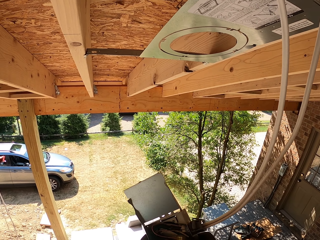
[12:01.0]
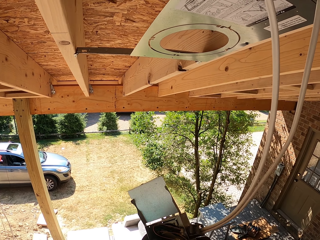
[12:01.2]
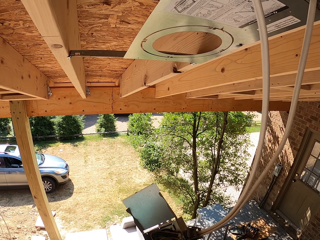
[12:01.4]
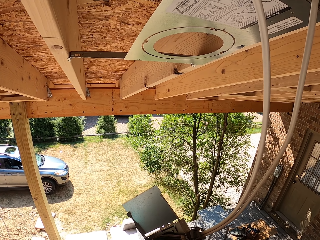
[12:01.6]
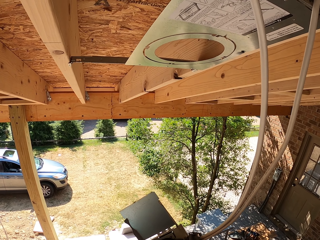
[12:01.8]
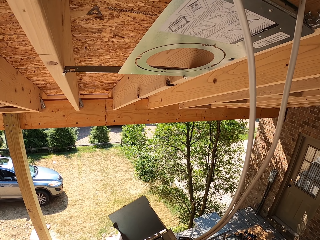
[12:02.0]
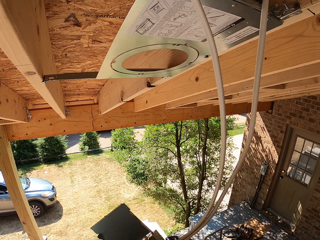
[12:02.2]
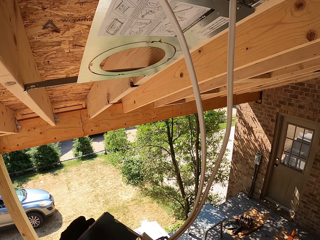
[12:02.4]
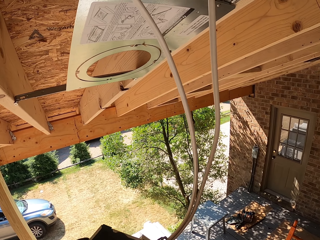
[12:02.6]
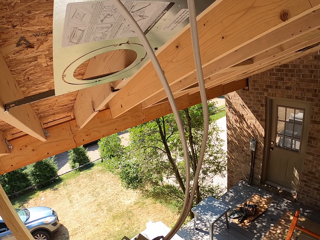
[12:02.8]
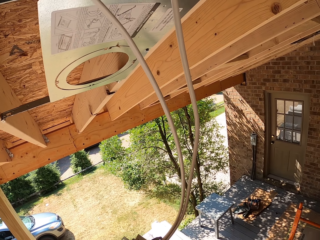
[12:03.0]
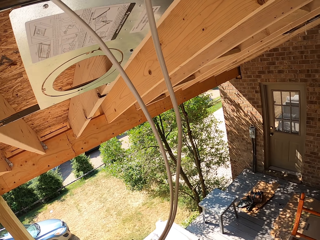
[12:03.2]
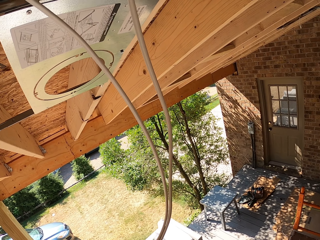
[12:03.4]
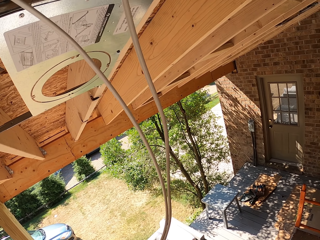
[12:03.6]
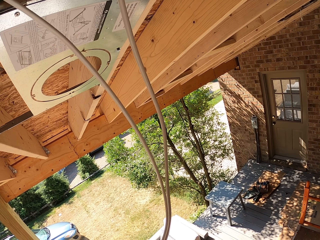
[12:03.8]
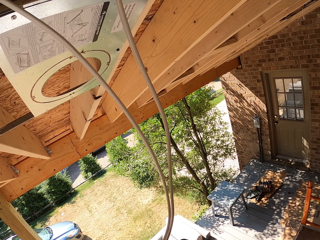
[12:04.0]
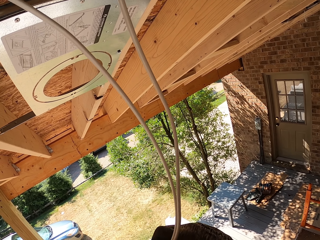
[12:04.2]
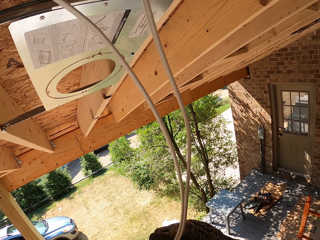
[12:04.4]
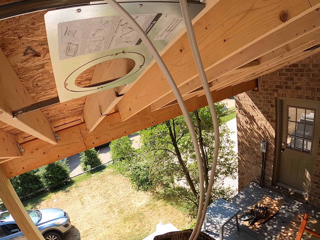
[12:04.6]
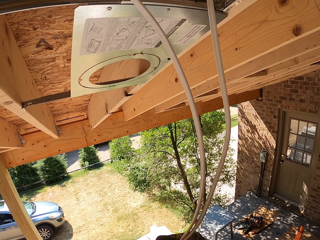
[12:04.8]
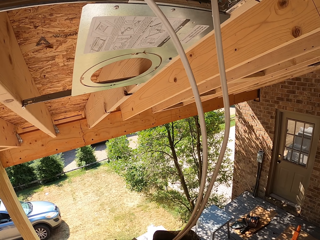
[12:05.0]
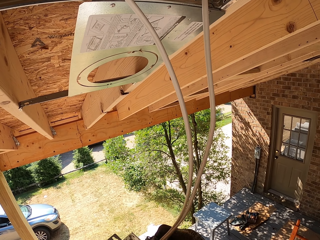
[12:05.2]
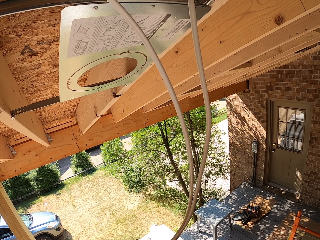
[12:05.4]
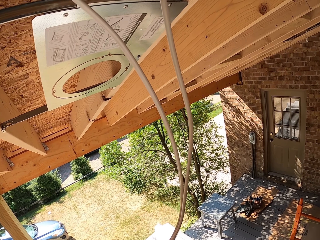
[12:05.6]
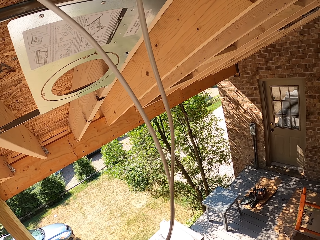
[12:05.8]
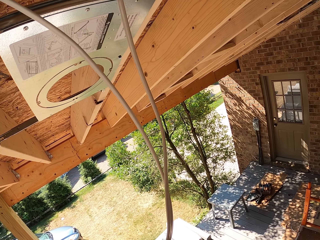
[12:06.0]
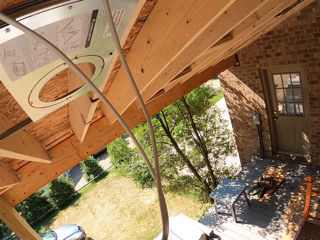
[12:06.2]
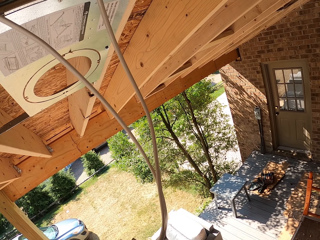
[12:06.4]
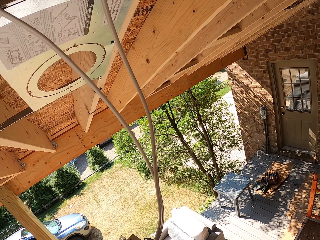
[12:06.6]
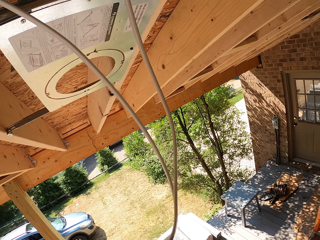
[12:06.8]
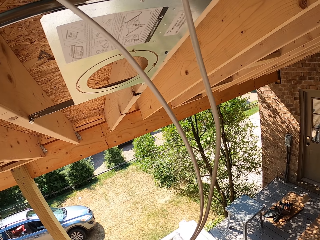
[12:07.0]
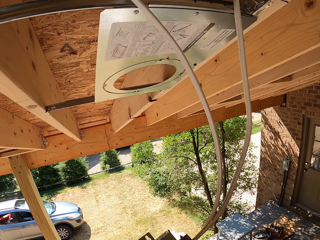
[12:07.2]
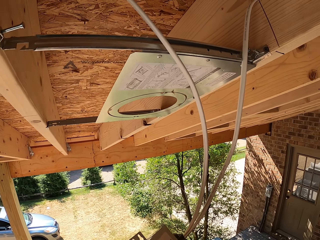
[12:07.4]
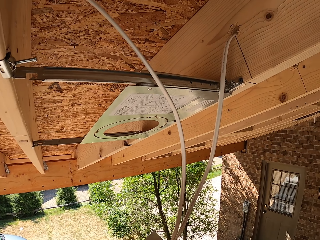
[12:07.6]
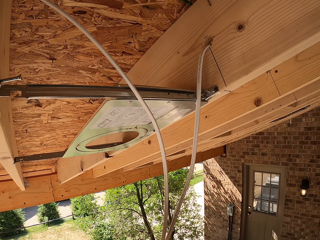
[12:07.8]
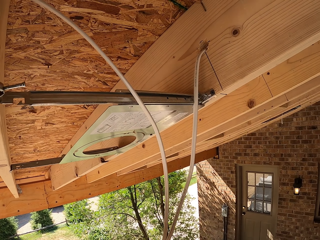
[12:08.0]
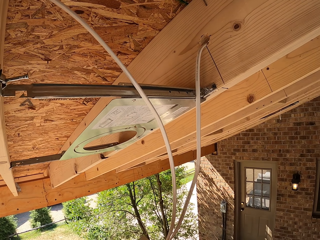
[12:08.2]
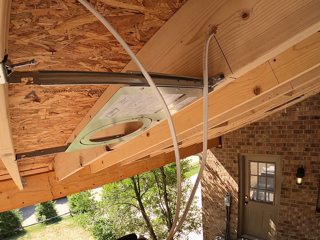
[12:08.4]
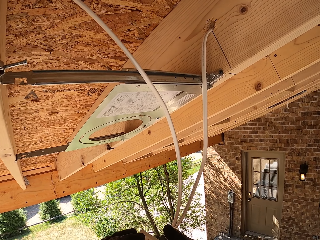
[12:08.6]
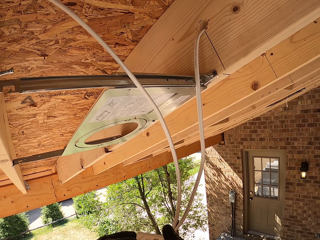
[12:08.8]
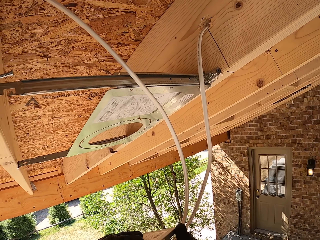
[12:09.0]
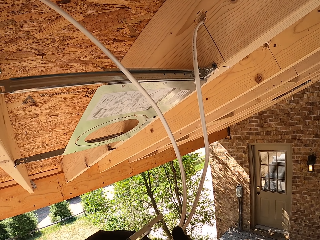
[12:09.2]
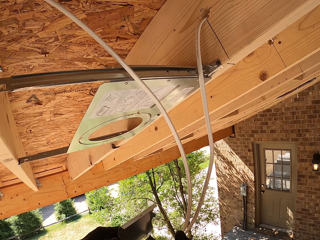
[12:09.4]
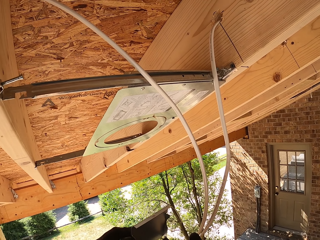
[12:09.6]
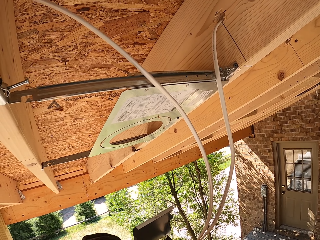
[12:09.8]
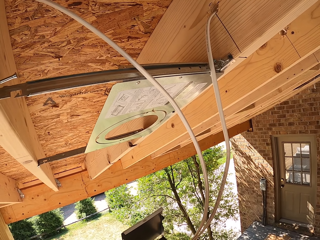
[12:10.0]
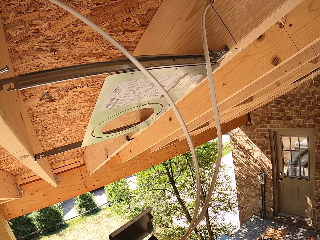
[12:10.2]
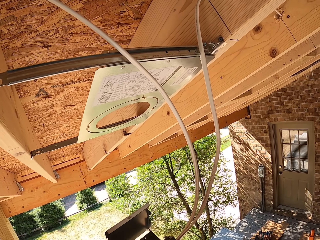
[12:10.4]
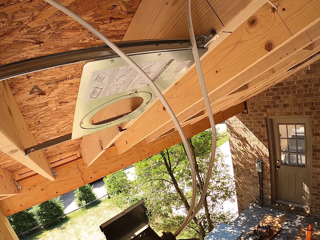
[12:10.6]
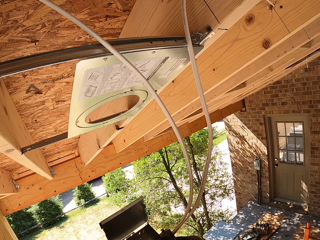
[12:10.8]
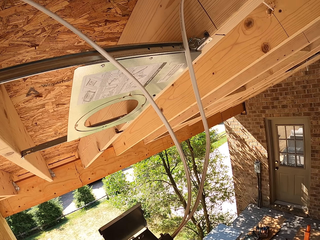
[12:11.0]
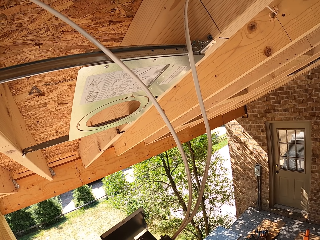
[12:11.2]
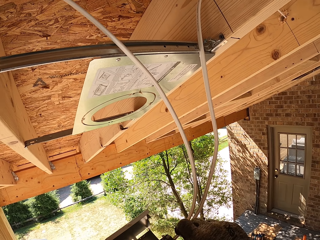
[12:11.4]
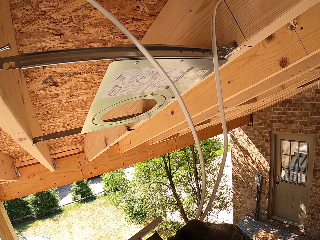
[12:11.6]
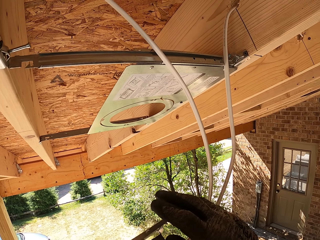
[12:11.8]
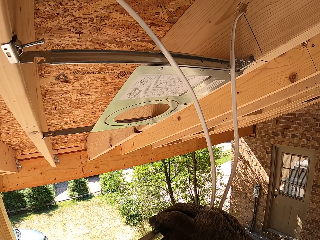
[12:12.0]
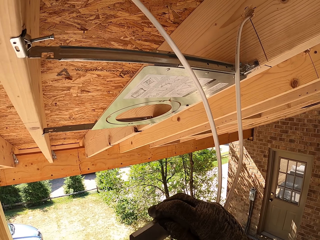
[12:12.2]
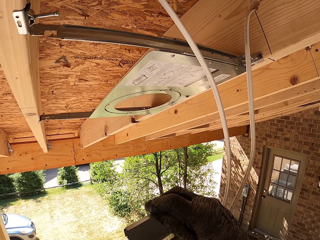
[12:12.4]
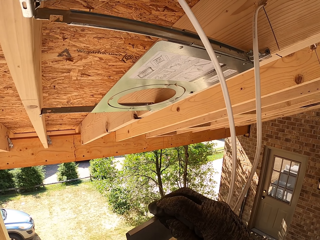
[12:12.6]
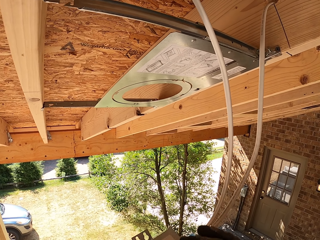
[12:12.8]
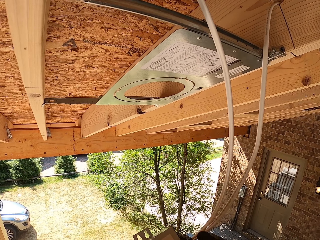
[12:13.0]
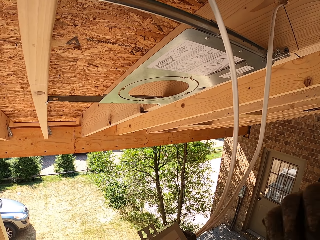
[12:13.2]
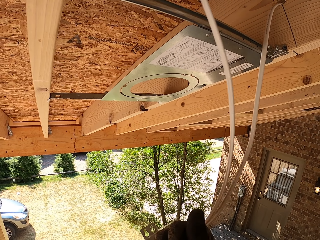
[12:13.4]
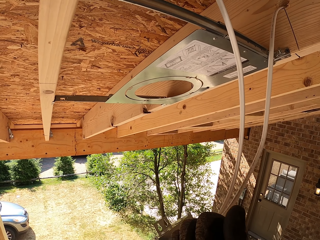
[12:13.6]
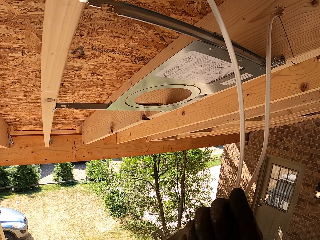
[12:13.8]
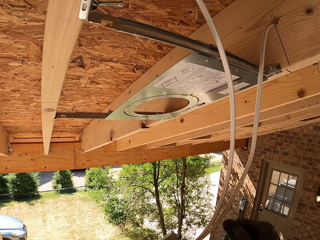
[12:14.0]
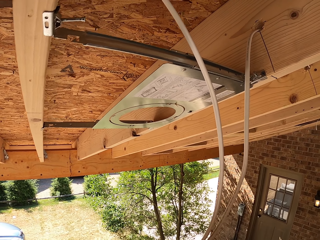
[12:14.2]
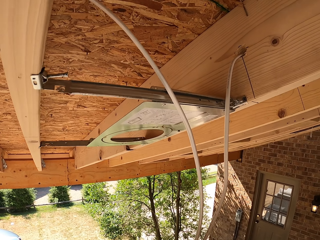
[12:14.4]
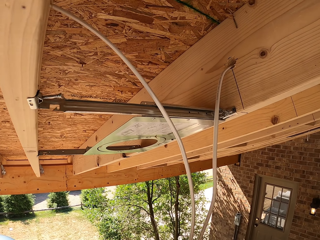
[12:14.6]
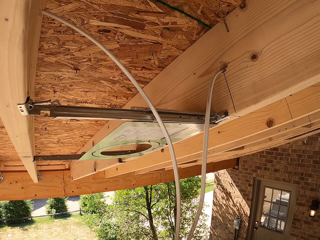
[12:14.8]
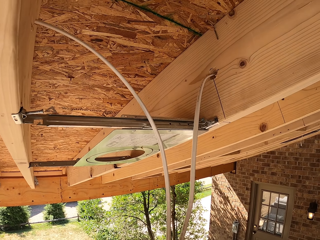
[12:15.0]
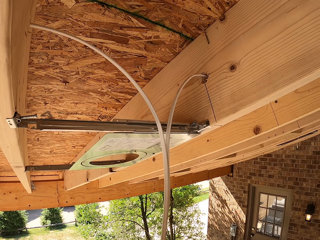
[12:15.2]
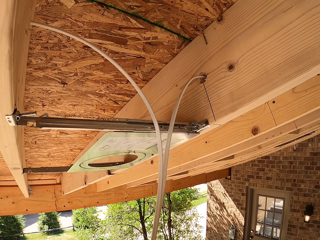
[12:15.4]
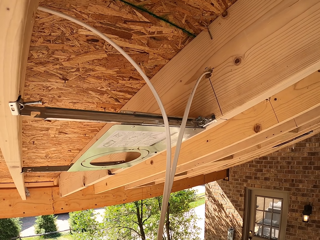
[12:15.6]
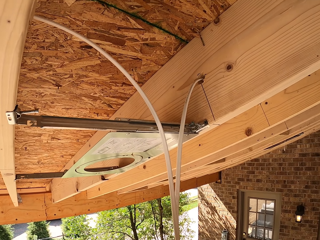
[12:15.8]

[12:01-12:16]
The camera wearer adjusts wires inside the LED panel light adapter. They open the LED panel light adapter cover. They adjust wires inside the LED panel light adapter. They shut the LED panel light adapter cover. They hit the LED panel light adapter cover.

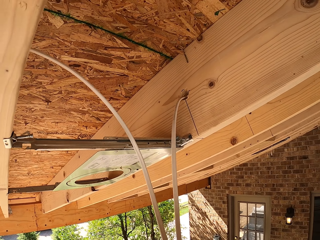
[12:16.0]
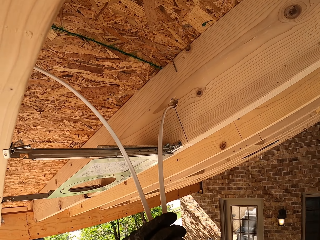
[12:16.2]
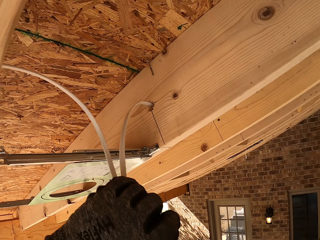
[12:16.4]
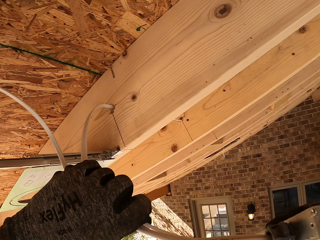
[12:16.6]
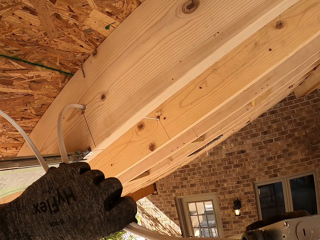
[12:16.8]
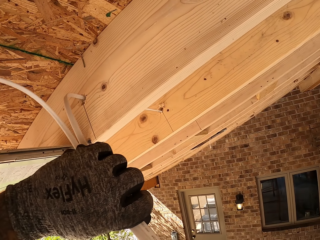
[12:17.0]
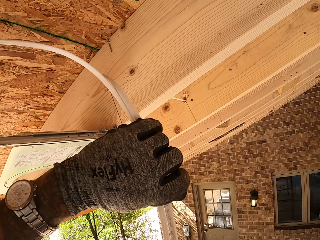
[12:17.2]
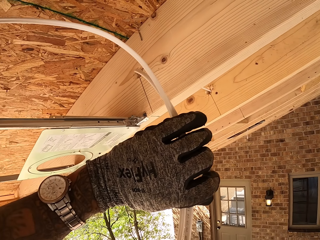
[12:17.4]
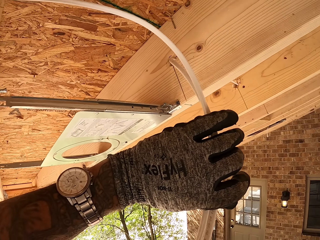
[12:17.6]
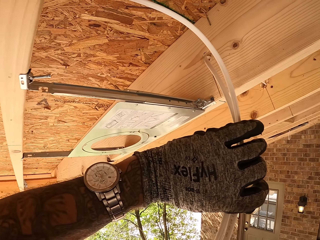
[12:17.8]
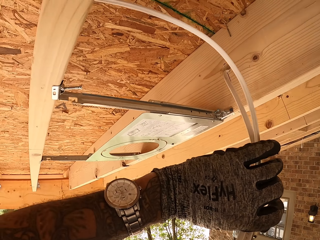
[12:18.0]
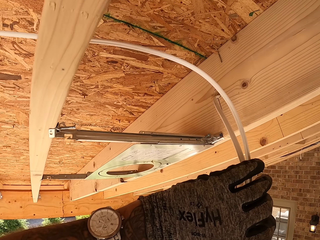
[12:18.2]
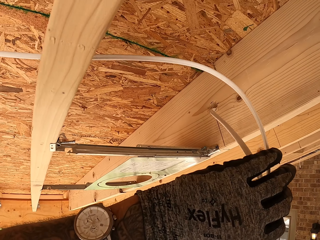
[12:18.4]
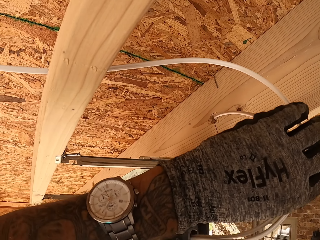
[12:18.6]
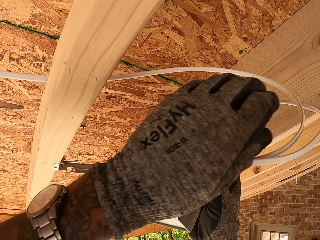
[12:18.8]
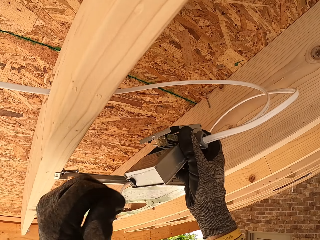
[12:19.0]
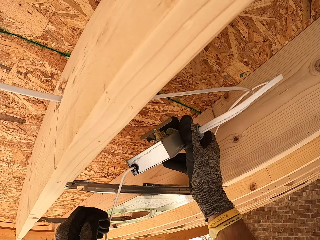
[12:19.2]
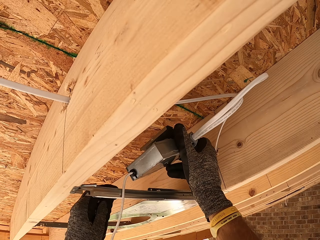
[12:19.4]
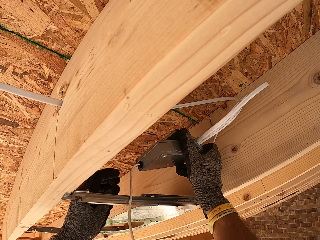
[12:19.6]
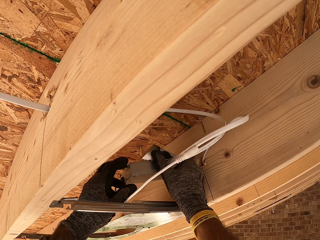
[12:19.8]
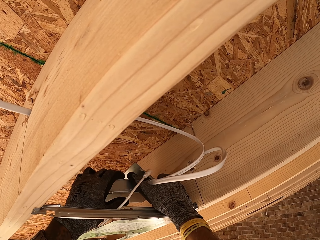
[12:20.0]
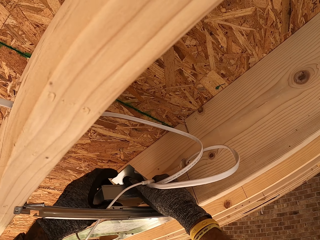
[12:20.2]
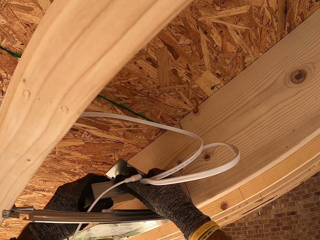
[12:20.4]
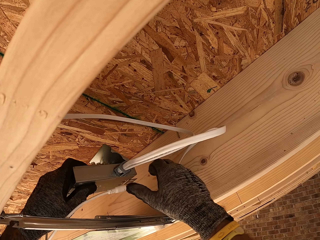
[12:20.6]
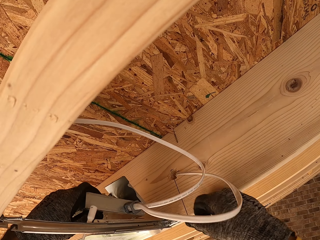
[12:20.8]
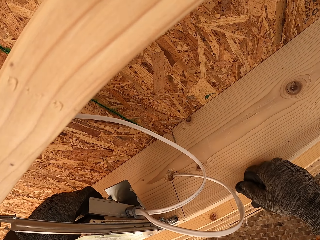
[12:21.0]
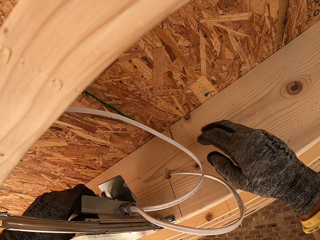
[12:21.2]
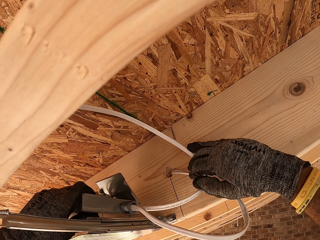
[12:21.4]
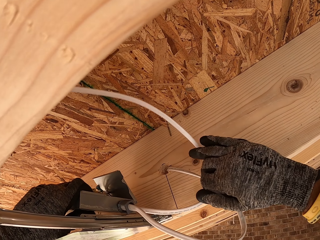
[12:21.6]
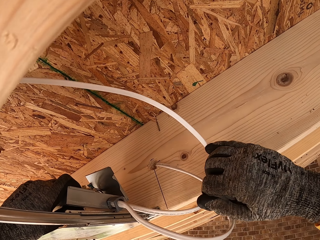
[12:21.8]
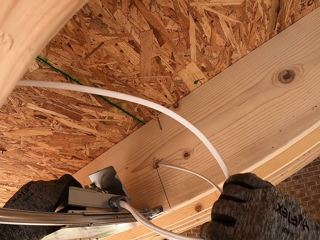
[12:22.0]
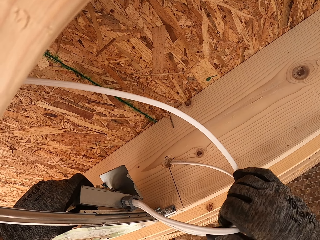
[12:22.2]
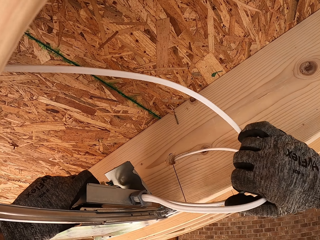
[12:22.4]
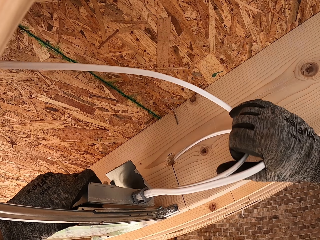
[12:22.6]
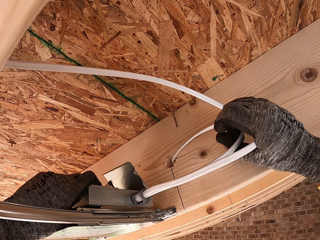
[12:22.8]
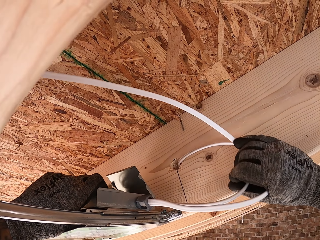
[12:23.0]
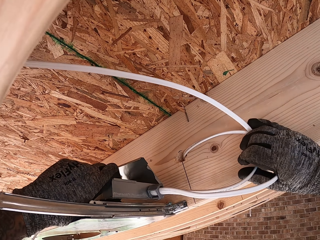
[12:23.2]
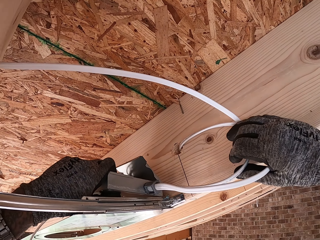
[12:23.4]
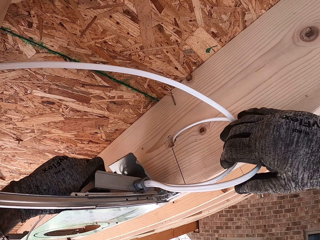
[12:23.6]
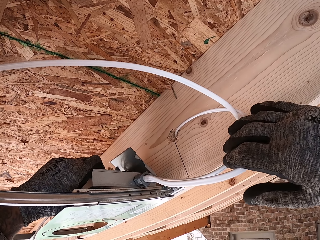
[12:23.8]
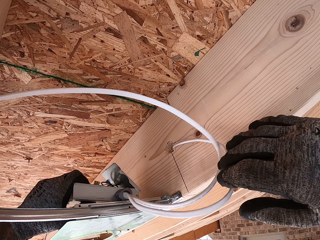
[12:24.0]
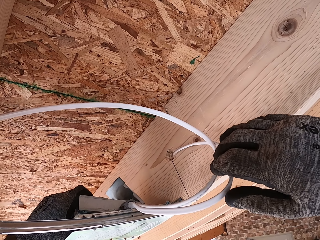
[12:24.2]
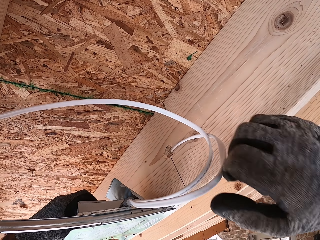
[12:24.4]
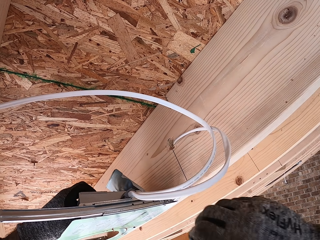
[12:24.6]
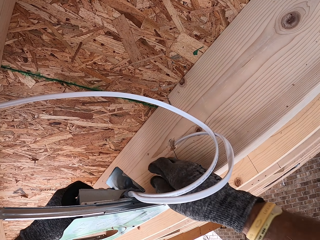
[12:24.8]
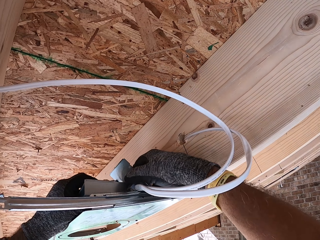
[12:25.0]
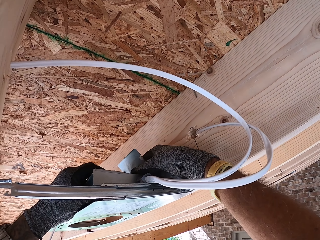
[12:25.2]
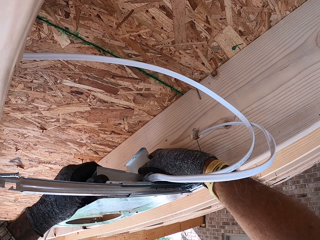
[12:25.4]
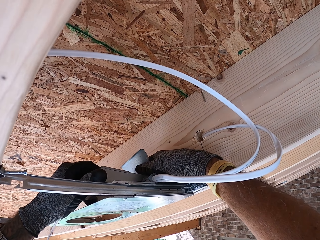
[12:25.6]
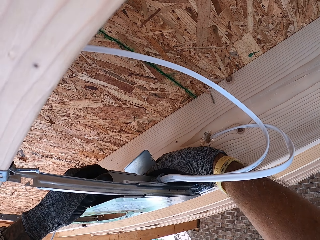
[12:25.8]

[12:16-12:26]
The camera wearer adjusts the wire. They hold the LED panel light adapter or junction meter connection. They set the LED panel light adapter on the LED light cover.
